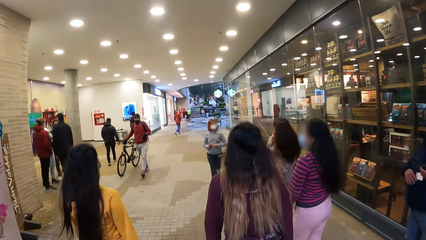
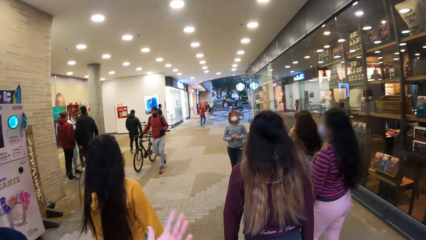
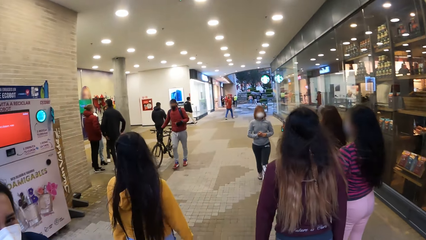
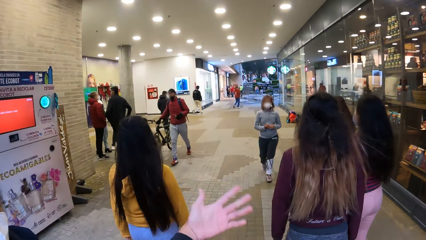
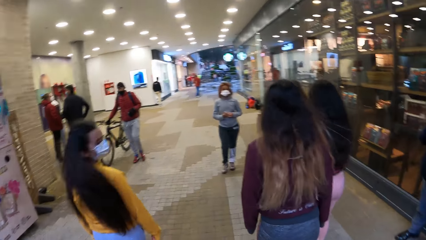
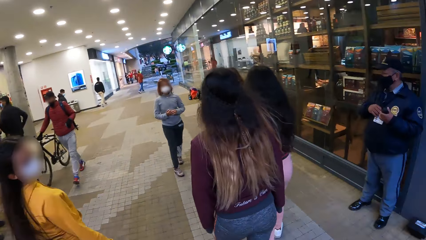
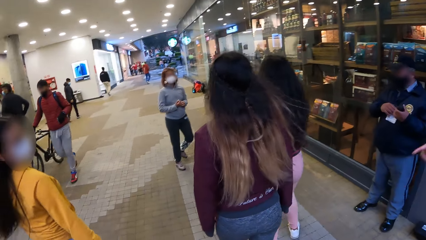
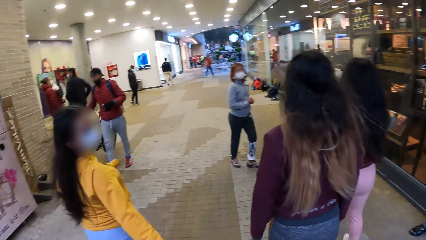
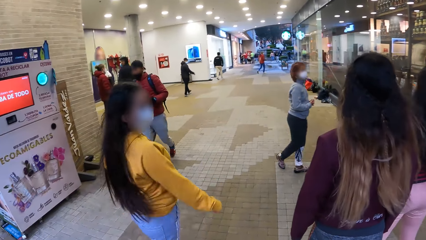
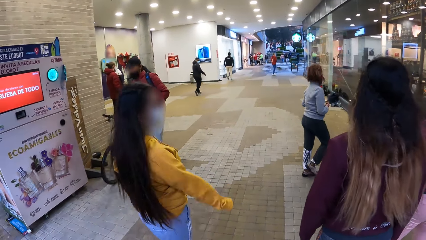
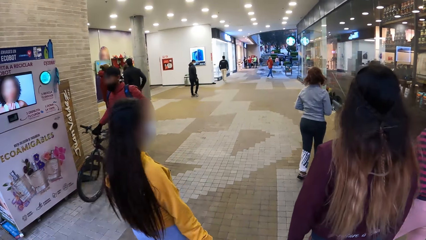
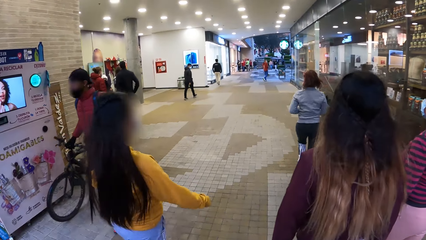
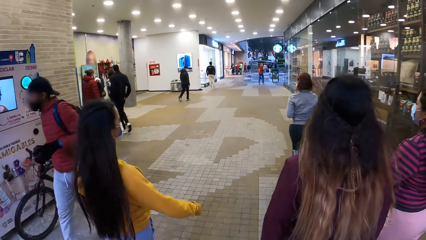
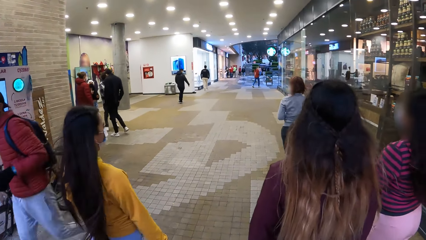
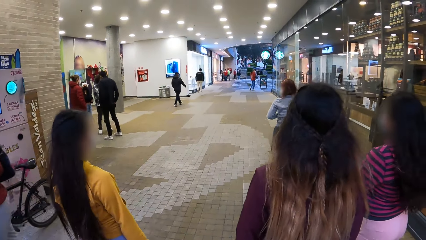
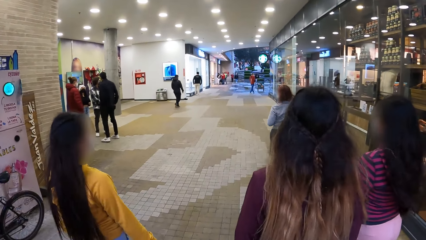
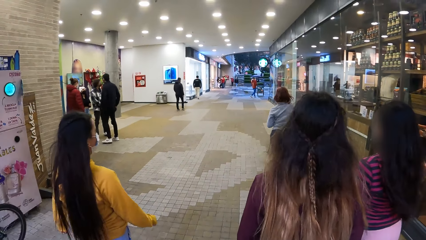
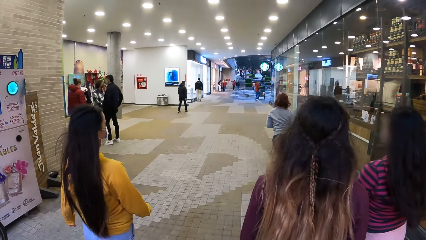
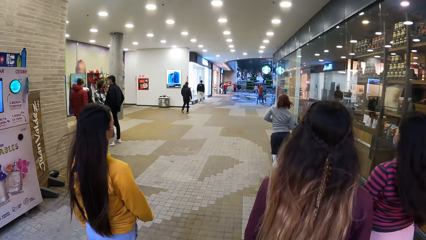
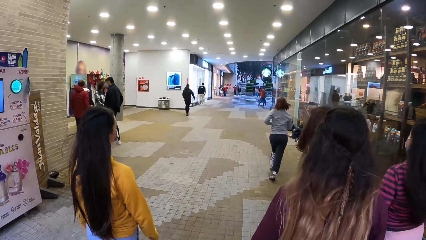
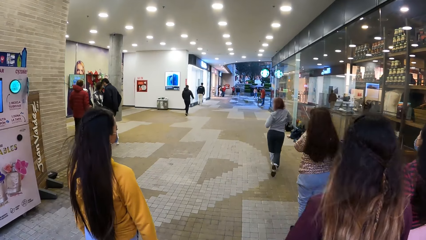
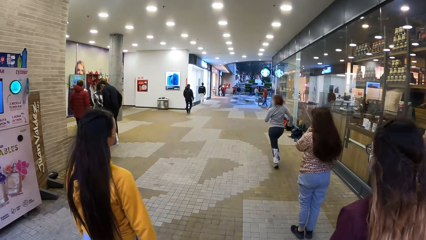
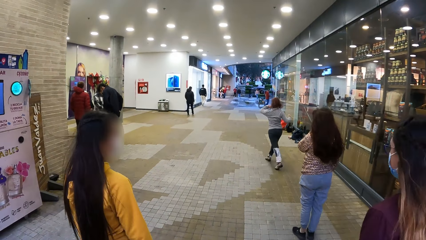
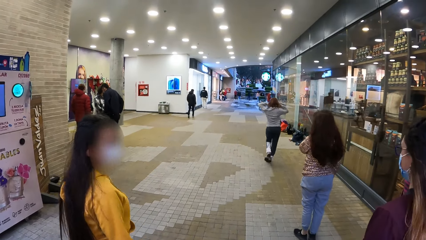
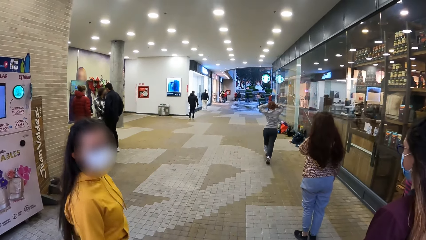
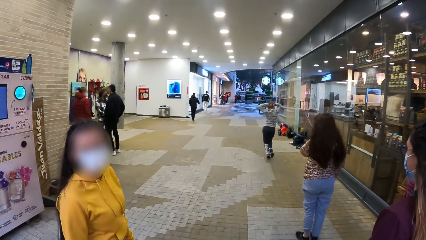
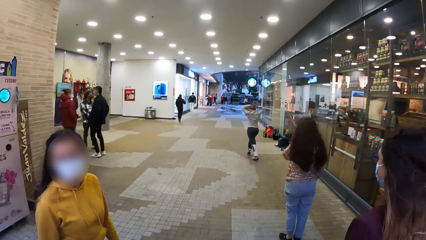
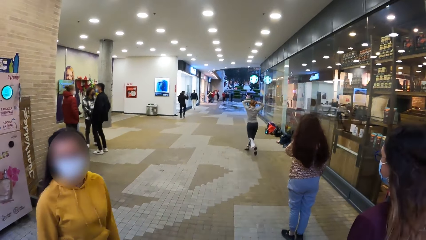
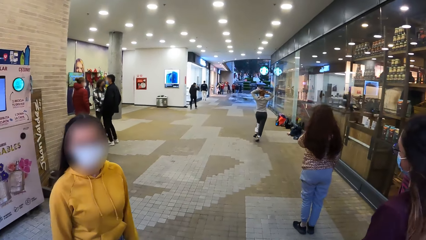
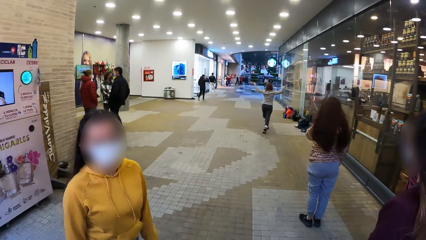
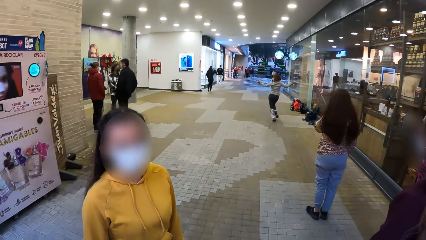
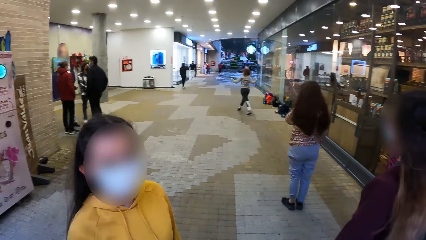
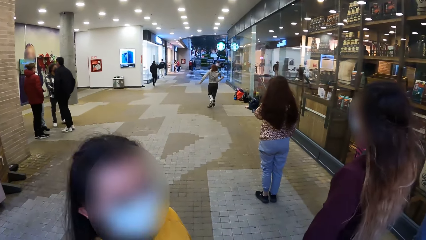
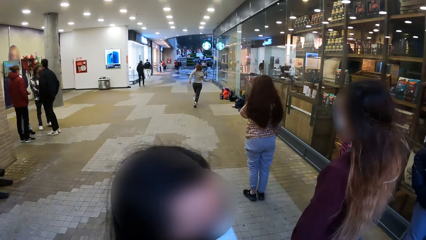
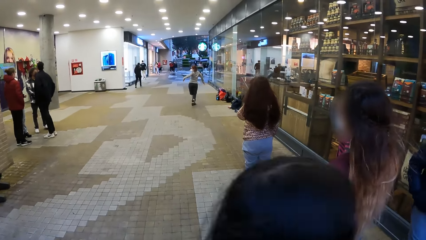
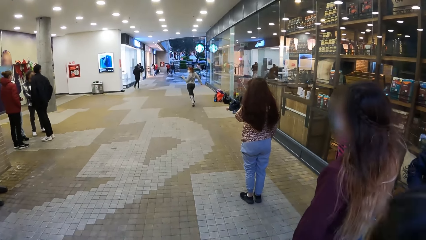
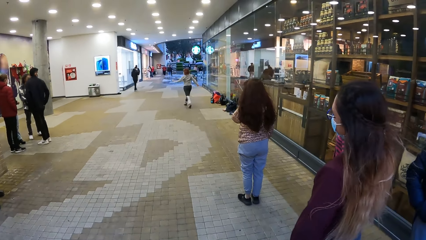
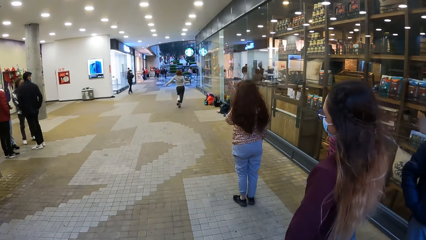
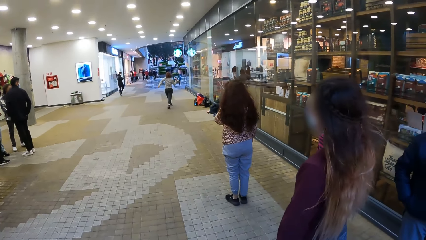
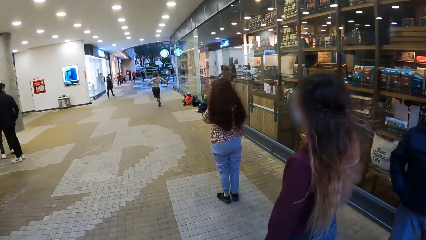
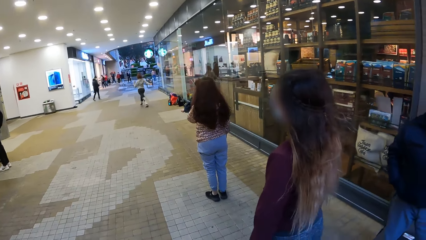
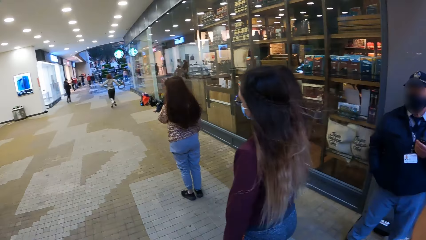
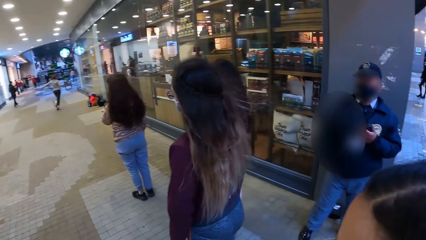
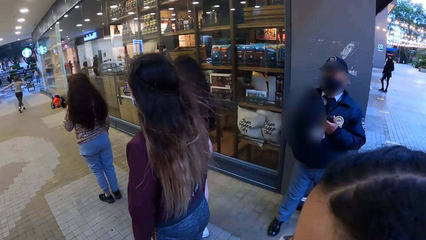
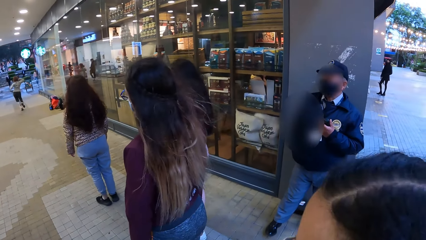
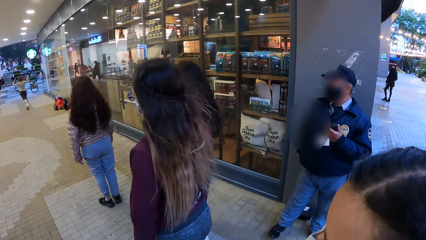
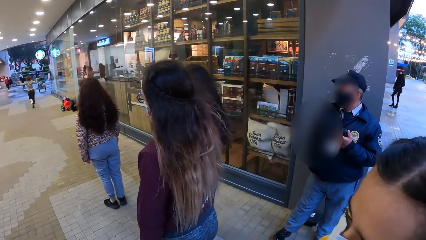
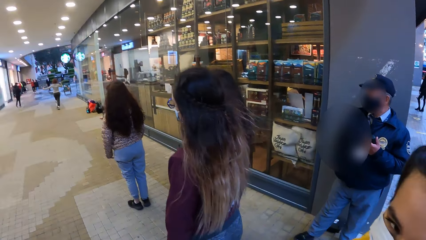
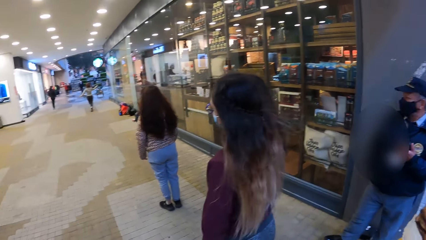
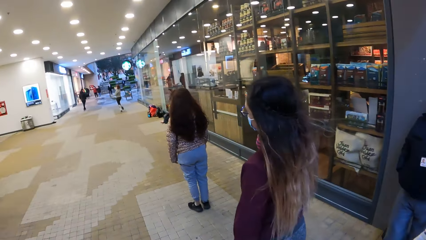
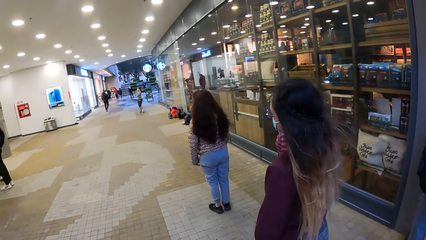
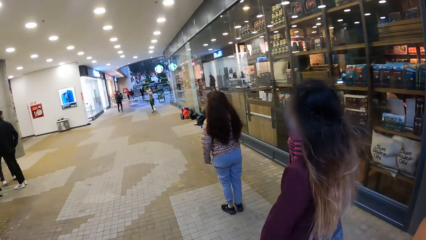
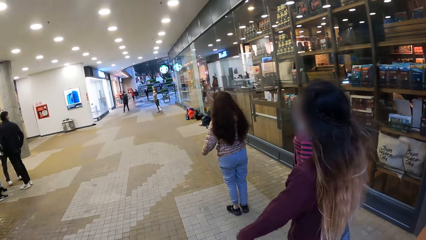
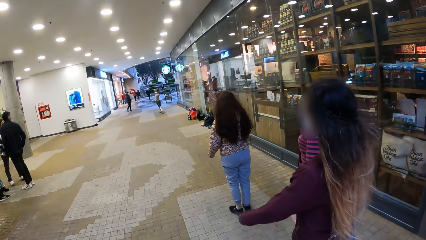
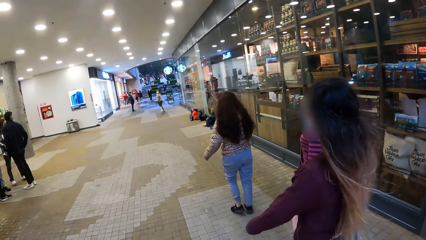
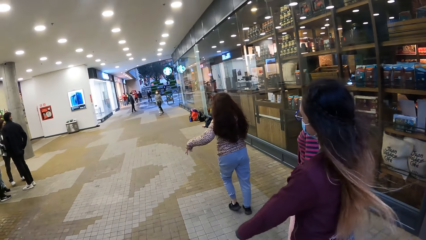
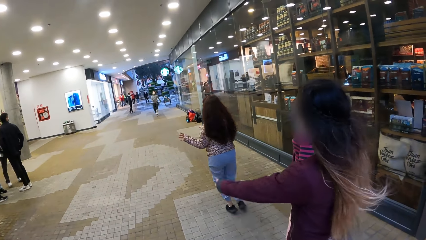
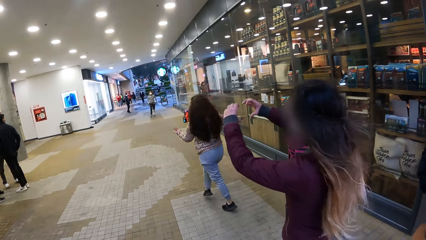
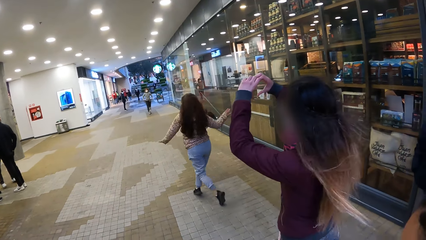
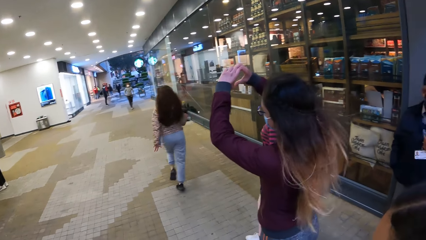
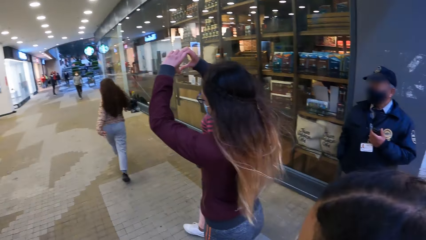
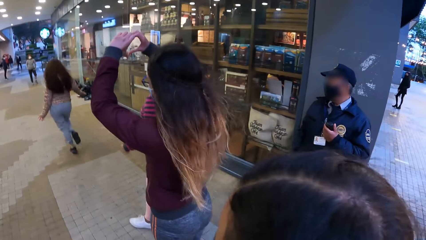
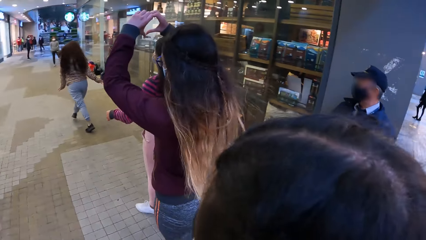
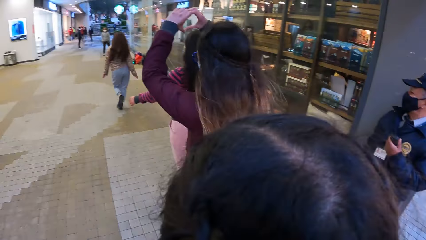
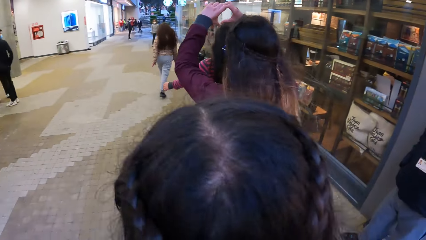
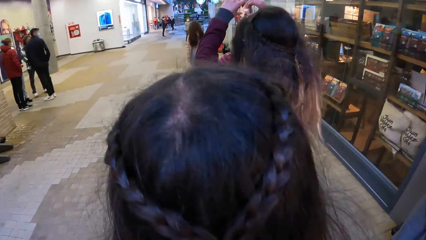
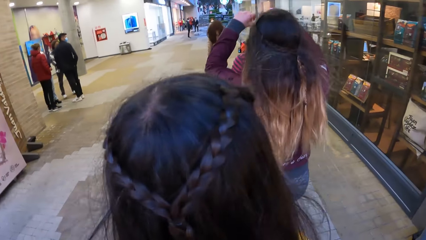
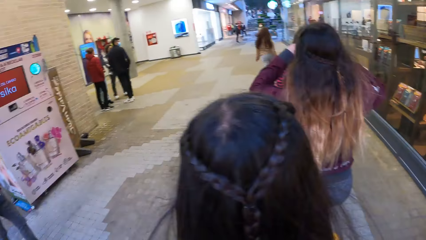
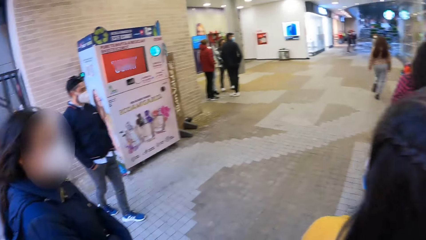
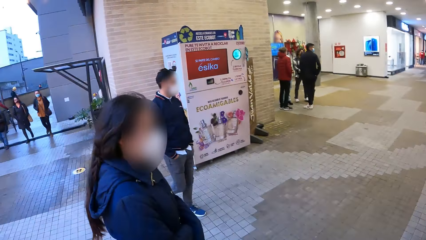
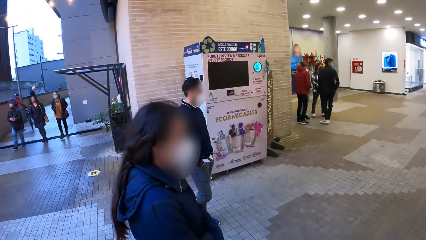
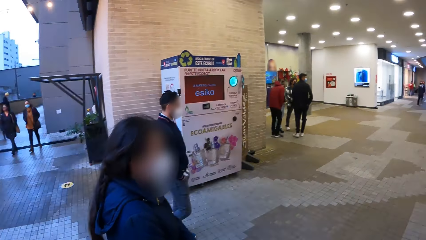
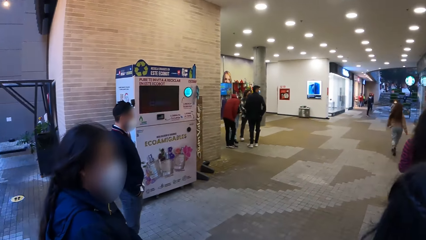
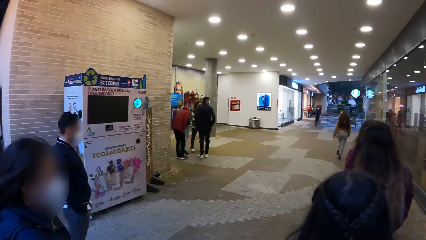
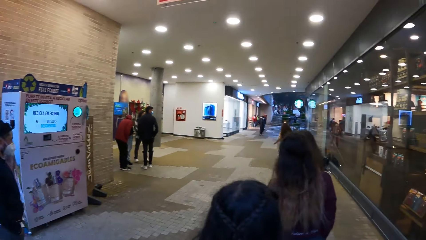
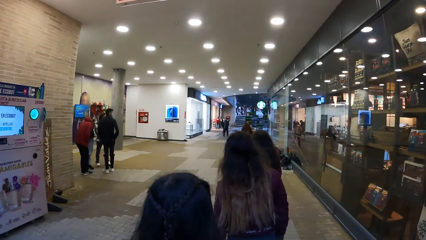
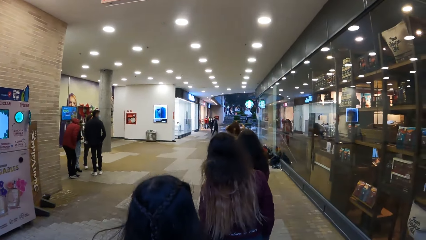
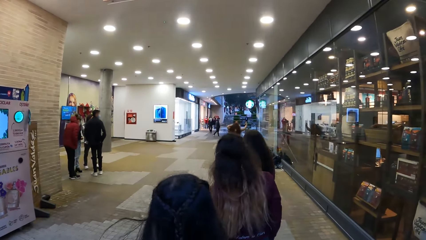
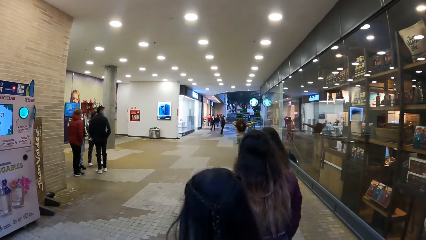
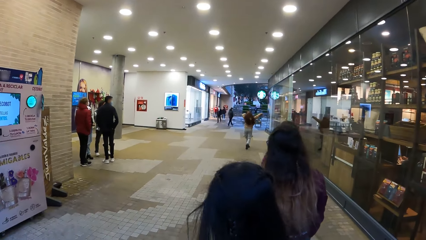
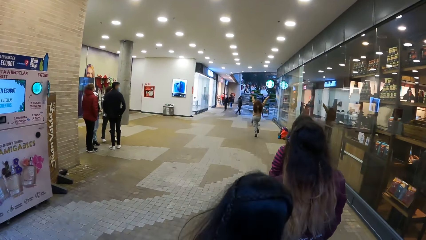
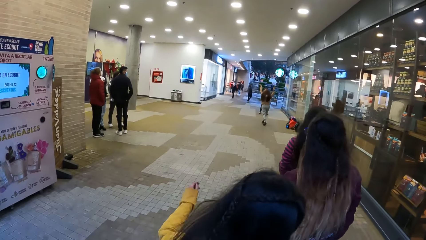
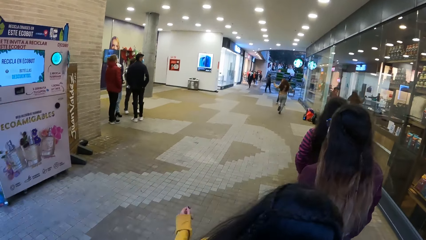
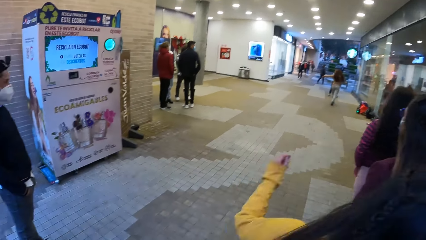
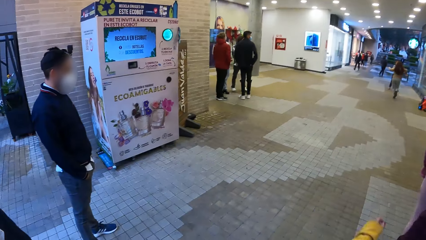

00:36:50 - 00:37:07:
The camera wearer moves around the left hand. They look around. They move around.
